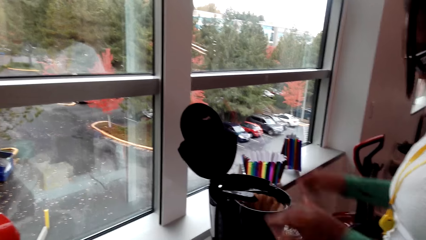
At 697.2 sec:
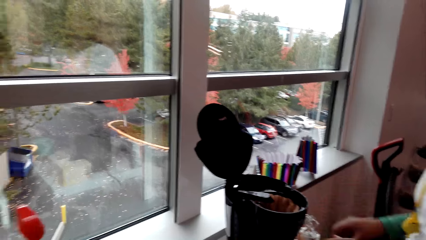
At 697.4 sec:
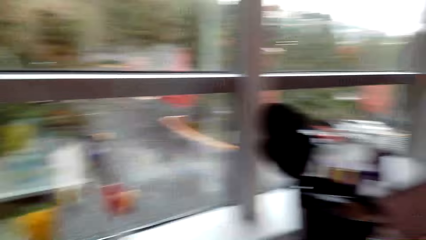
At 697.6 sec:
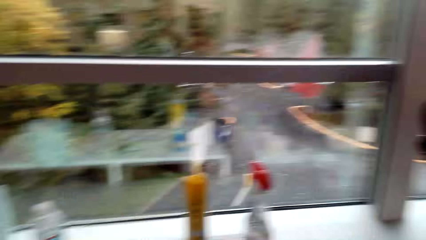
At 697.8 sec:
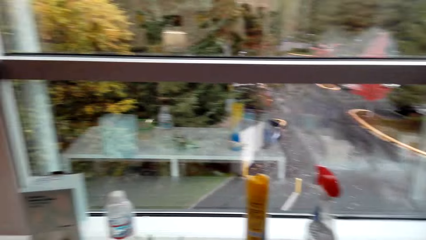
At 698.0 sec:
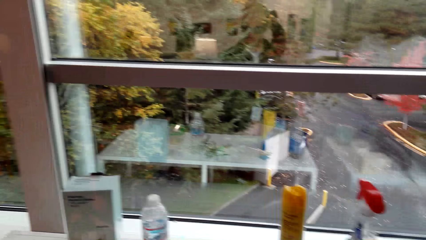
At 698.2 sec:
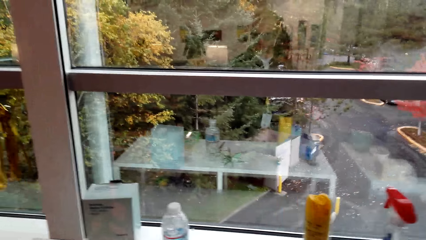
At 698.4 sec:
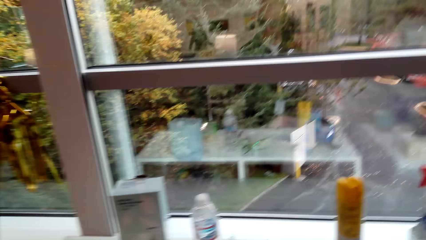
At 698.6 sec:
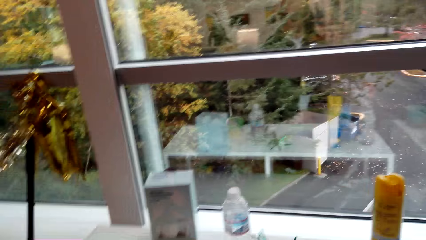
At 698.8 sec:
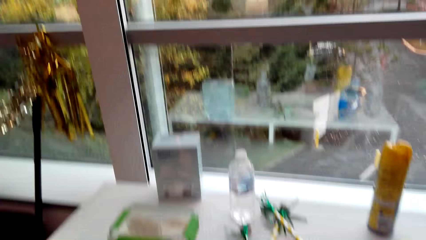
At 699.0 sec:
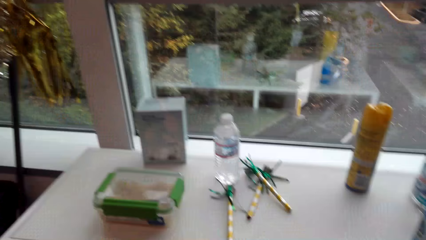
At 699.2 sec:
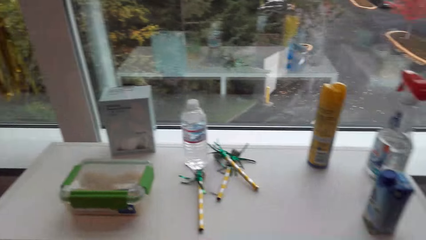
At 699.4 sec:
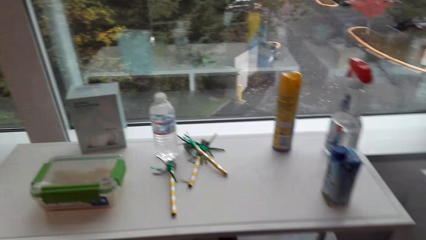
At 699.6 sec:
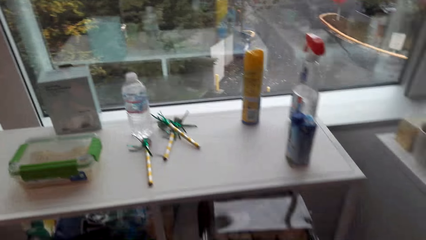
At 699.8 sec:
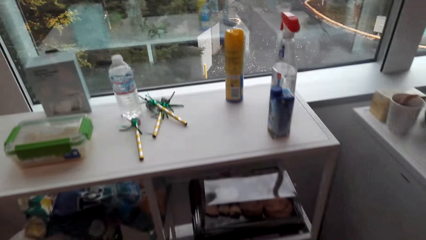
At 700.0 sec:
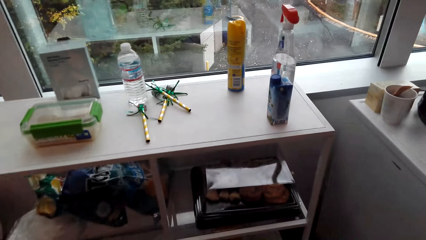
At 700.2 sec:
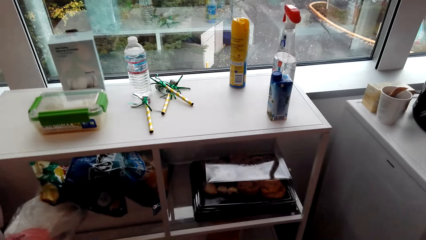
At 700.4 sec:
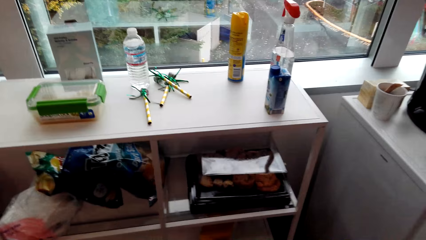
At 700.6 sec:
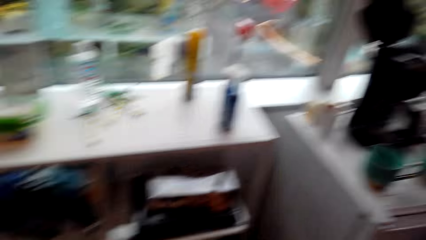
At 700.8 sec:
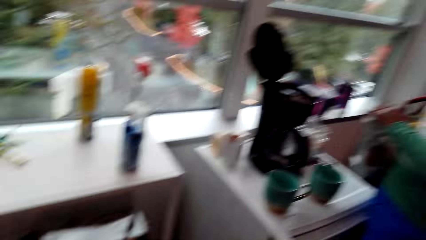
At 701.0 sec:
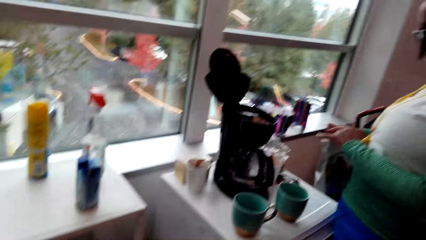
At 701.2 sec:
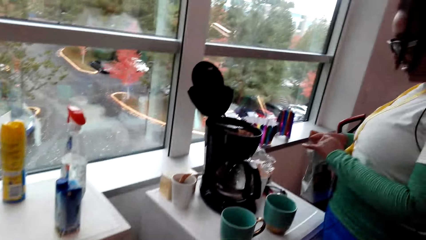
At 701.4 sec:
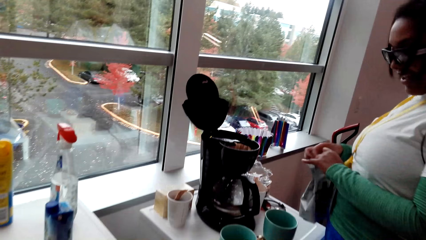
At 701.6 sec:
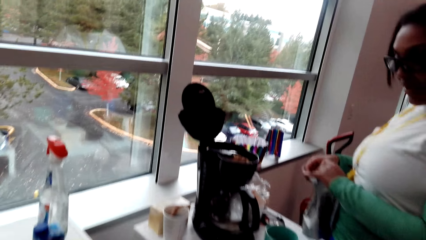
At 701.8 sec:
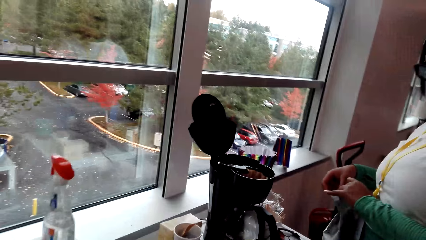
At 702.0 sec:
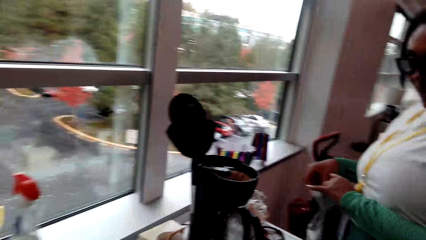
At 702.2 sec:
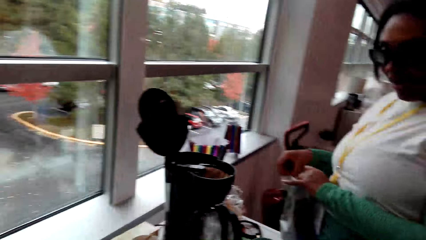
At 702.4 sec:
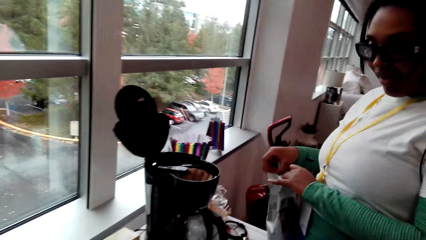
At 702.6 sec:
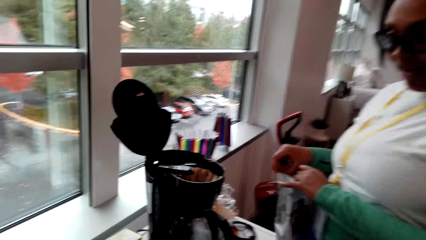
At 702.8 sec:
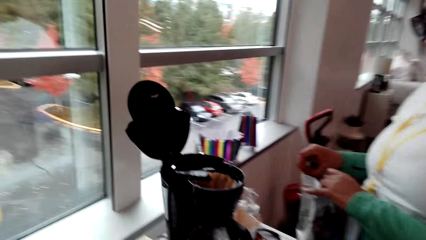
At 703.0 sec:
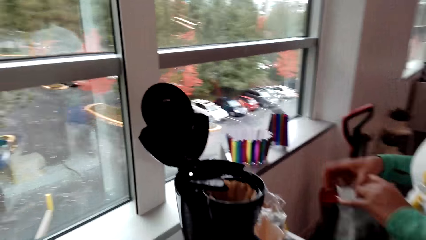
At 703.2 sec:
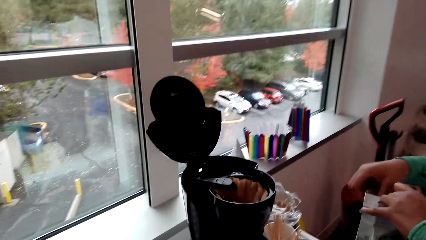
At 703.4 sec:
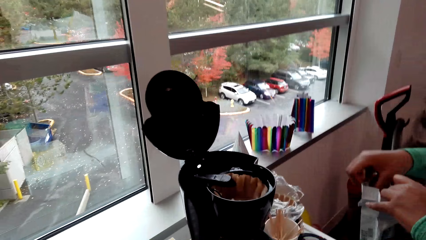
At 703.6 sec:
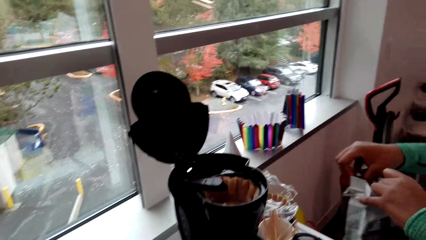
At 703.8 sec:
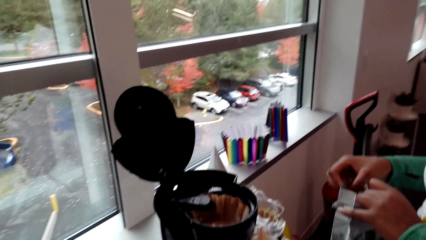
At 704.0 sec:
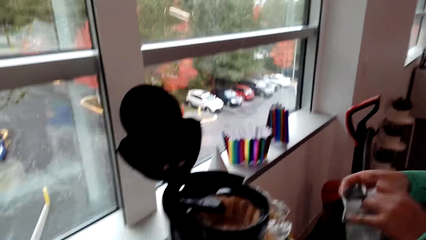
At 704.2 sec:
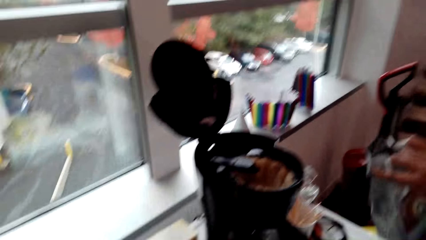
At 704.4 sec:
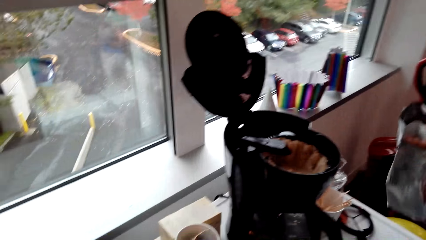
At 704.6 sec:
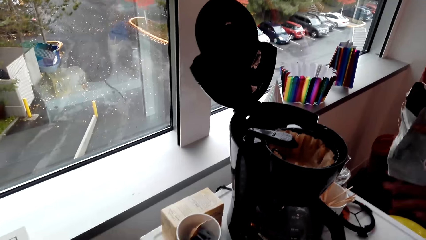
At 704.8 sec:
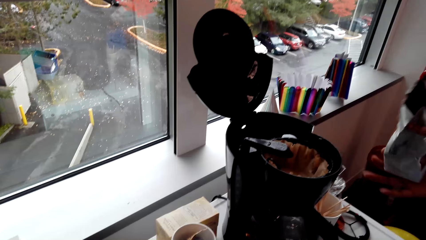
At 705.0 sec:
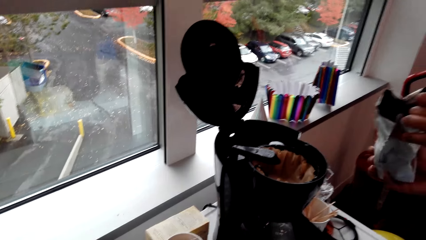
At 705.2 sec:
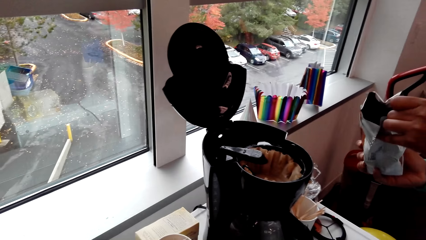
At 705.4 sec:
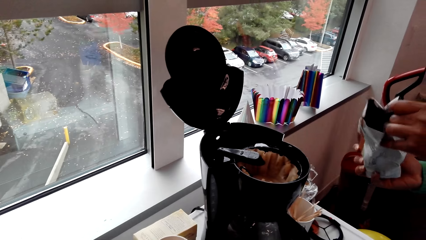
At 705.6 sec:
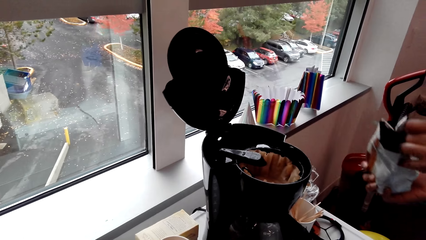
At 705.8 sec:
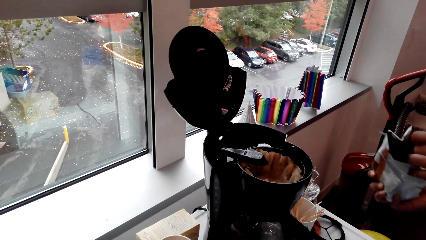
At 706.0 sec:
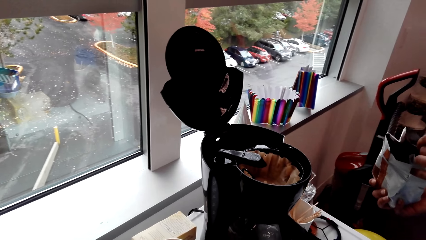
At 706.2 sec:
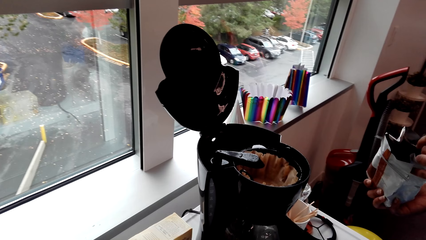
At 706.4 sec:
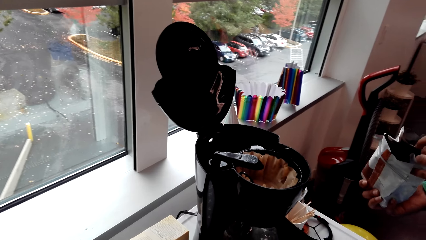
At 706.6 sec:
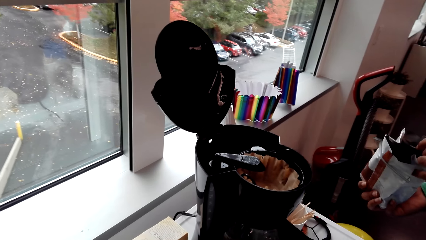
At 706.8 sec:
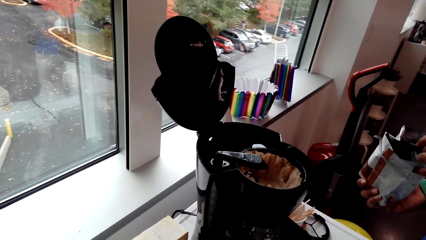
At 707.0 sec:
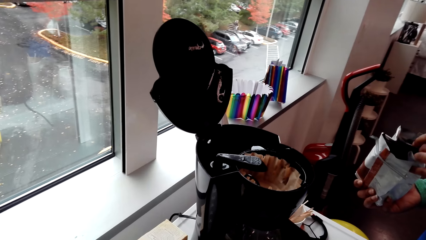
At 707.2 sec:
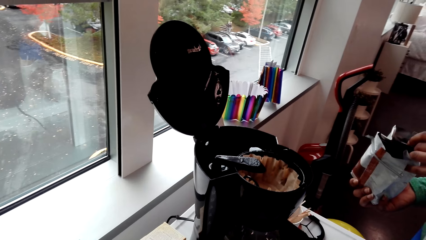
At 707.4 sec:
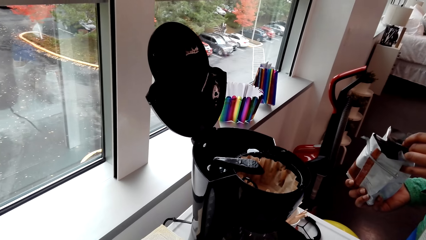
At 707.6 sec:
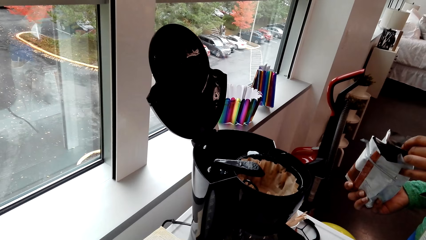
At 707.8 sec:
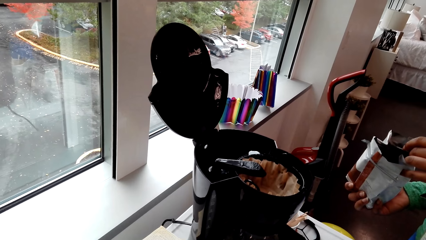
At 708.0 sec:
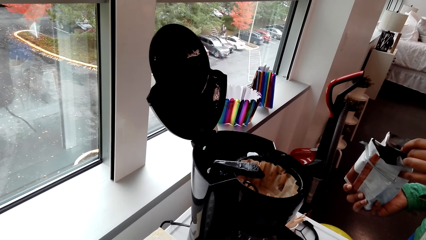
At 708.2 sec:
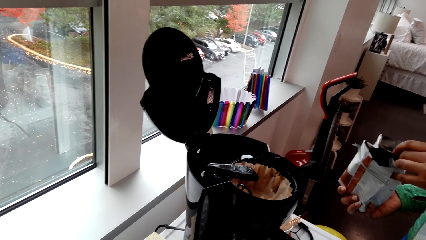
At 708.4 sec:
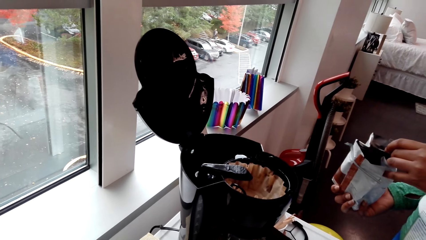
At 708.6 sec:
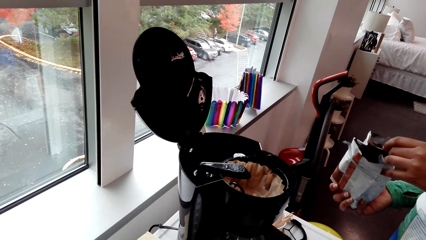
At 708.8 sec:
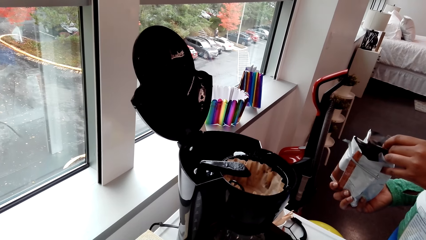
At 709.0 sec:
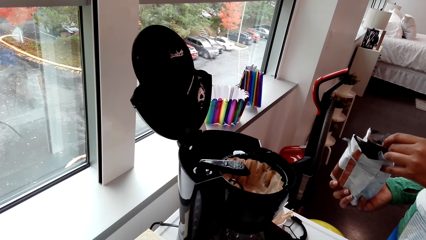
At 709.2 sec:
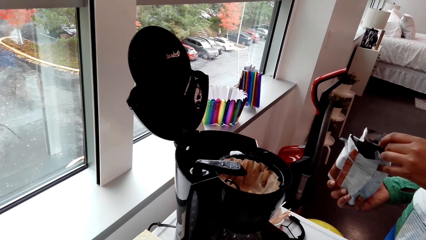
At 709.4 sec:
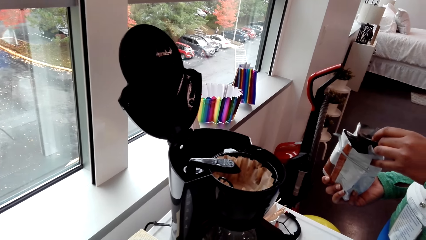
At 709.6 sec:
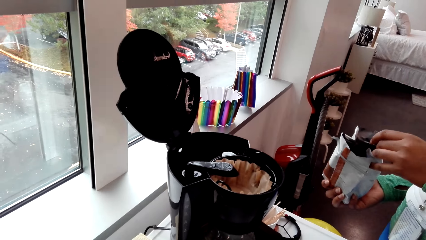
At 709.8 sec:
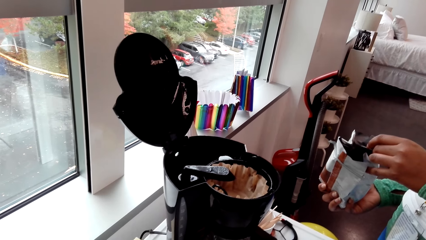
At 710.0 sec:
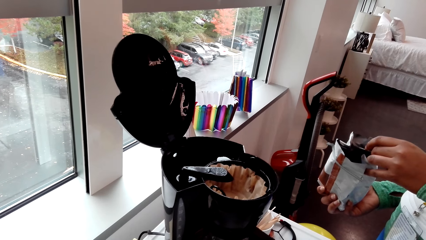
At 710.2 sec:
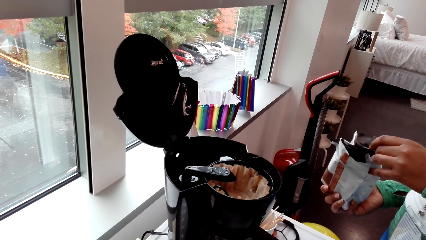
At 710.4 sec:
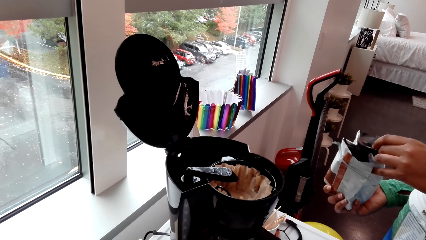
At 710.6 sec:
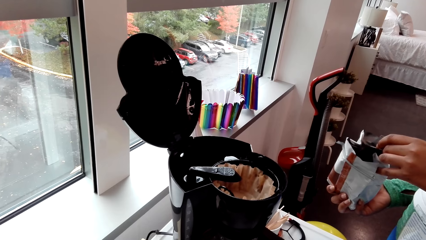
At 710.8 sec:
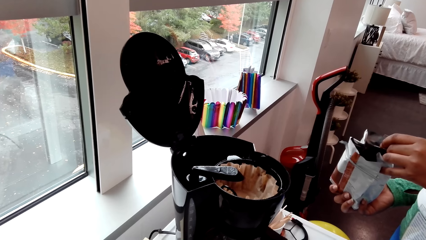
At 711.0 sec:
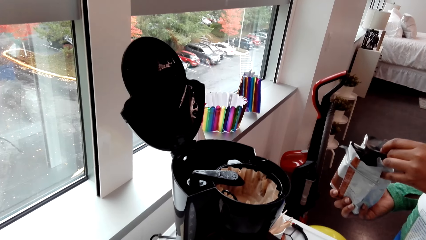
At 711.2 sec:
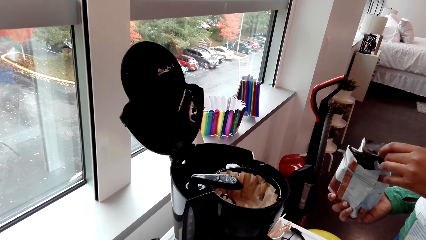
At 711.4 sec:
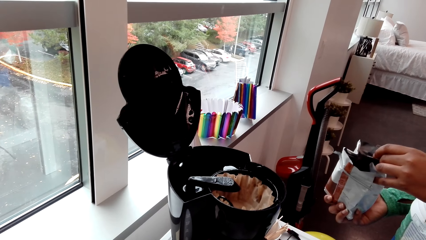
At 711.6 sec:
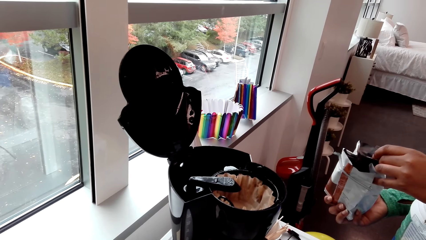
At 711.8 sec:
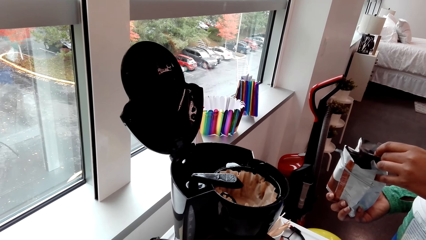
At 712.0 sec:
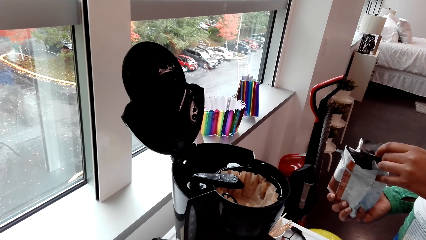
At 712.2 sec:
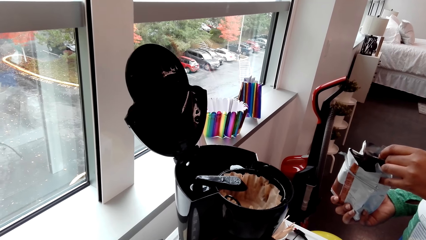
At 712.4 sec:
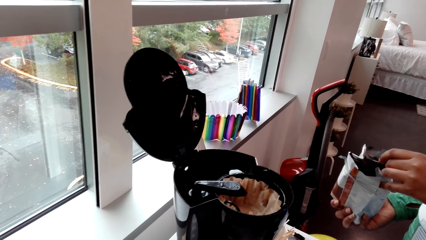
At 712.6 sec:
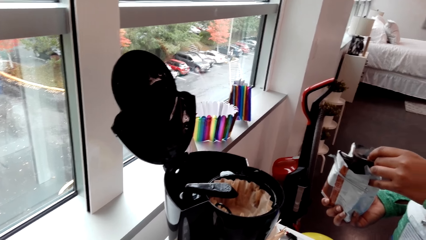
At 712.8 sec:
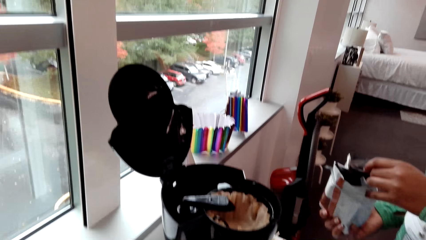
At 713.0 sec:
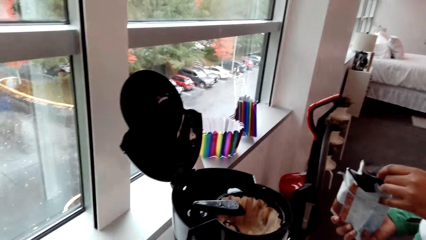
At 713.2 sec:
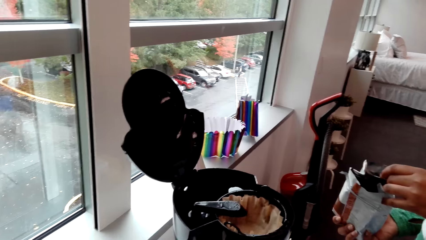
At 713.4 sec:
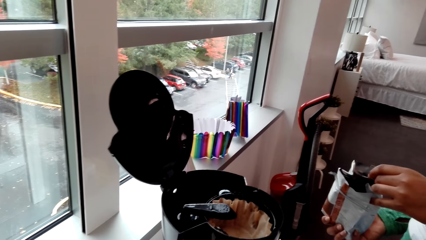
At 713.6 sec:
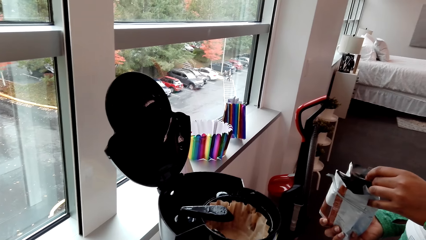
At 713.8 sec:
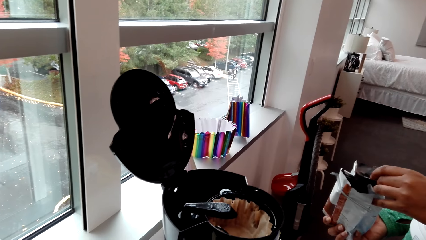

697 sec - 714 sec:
The camera wearer turns around the room. A woman opens the package. The woman holds a coffee maker. The camera wearer turns around the room.
